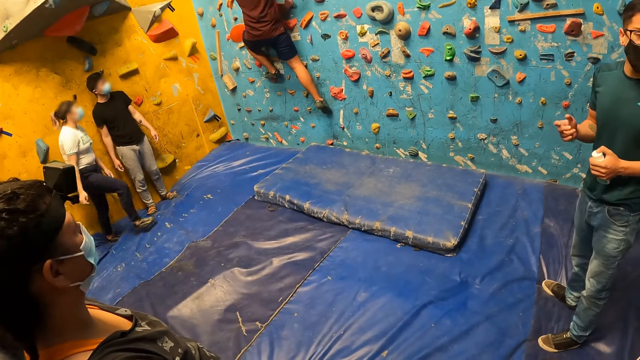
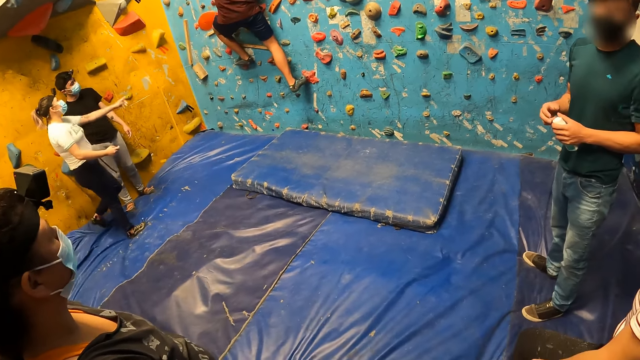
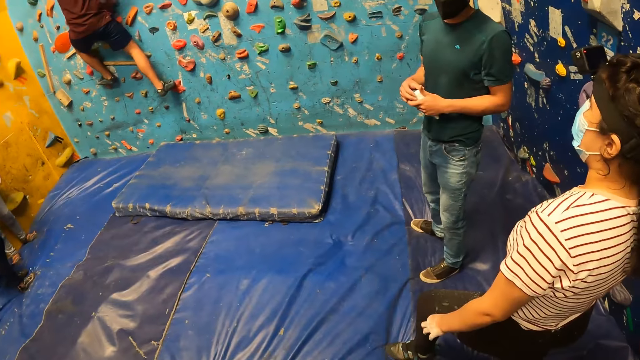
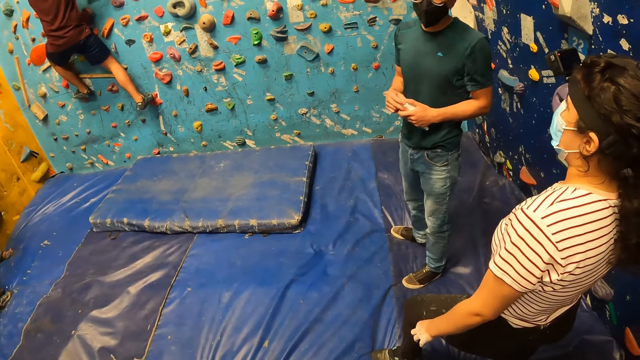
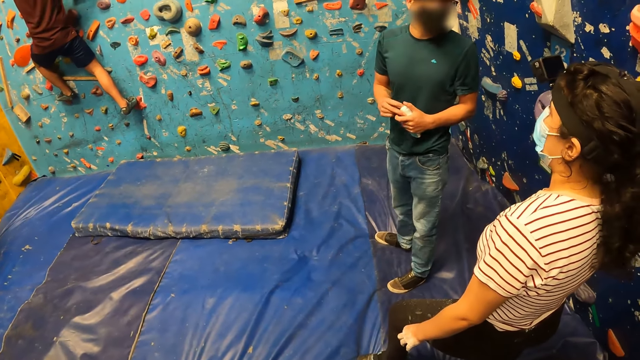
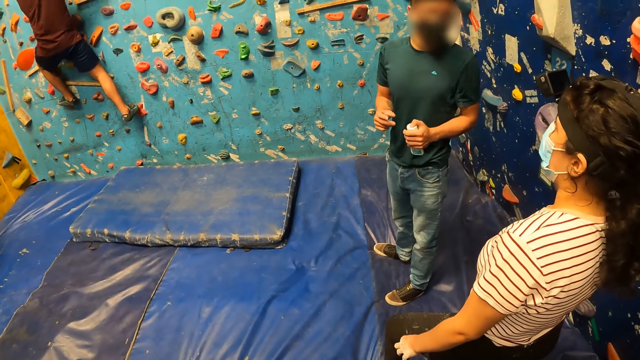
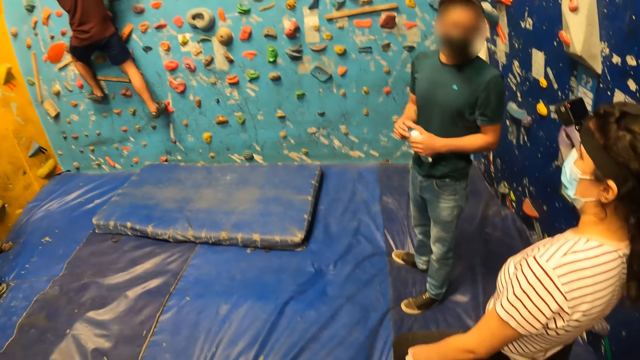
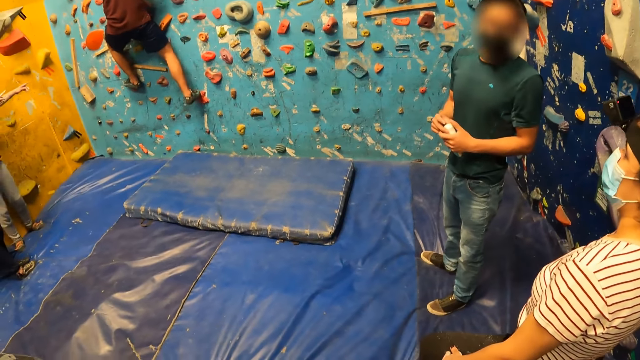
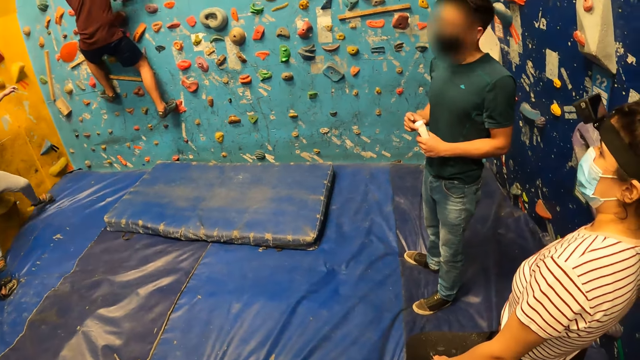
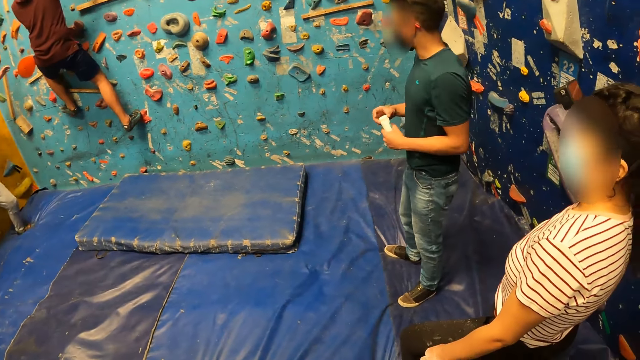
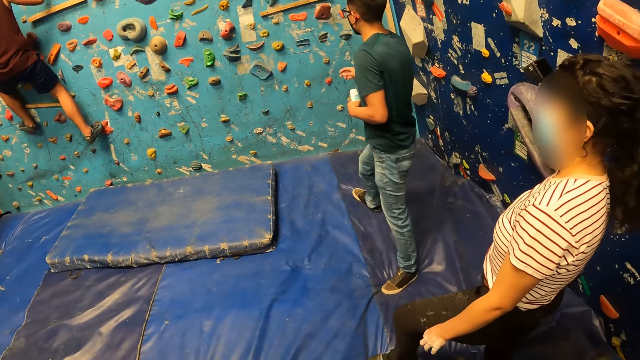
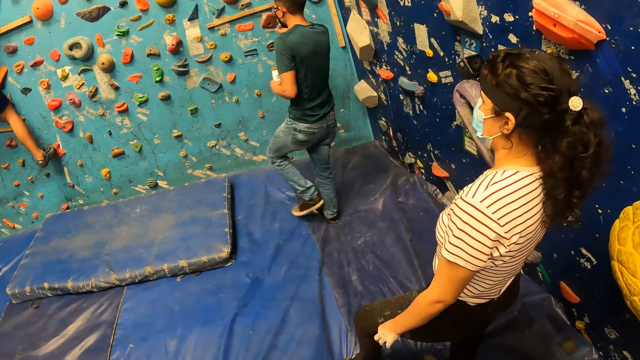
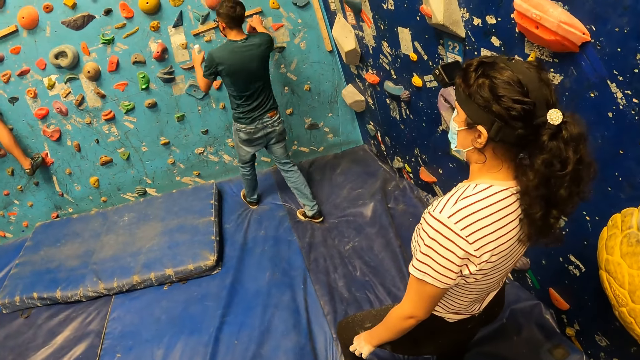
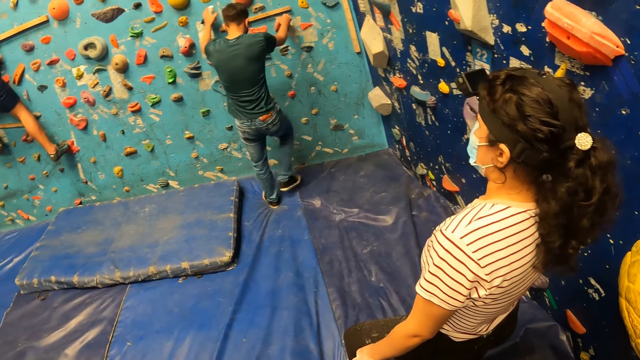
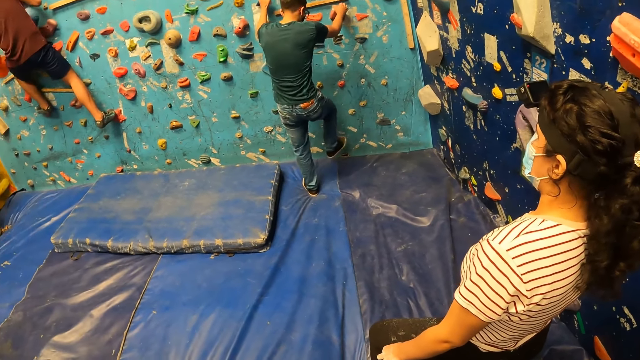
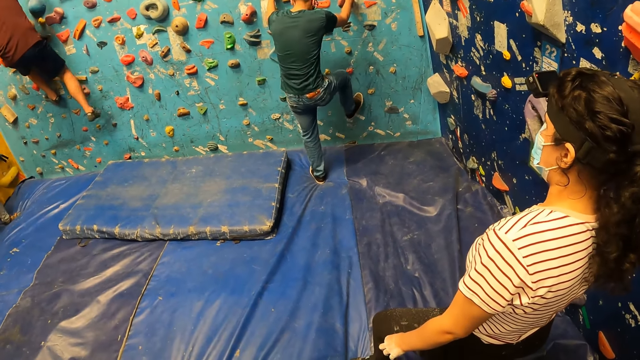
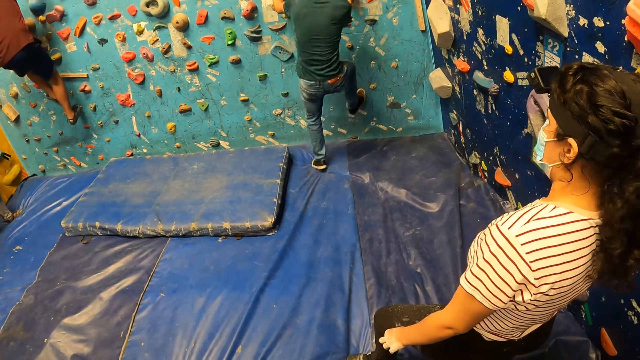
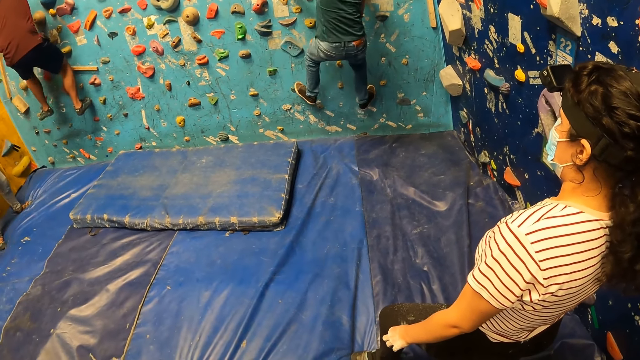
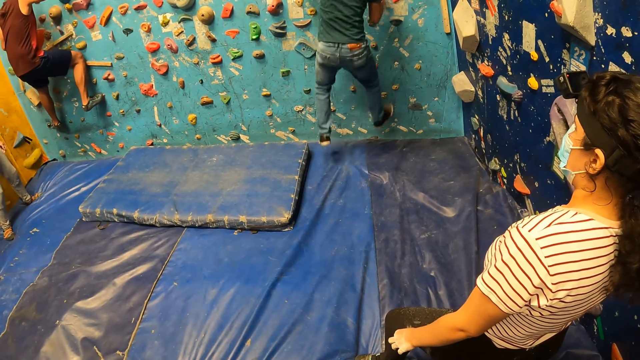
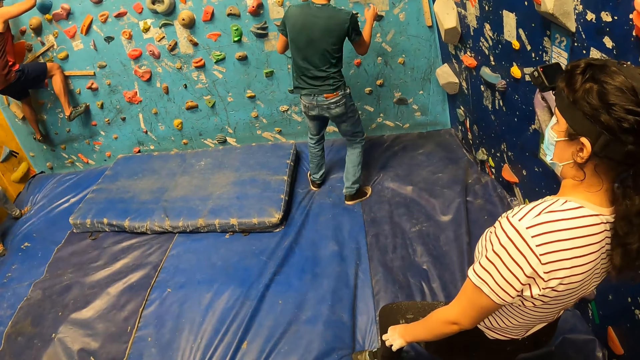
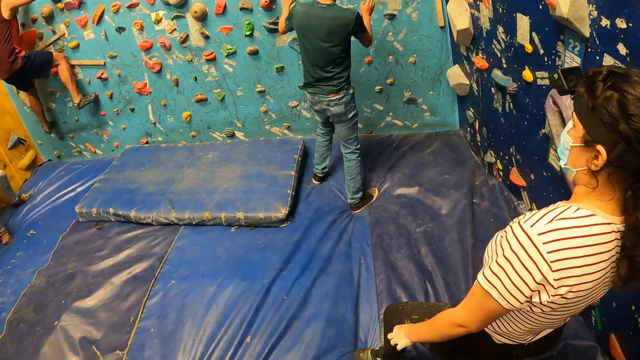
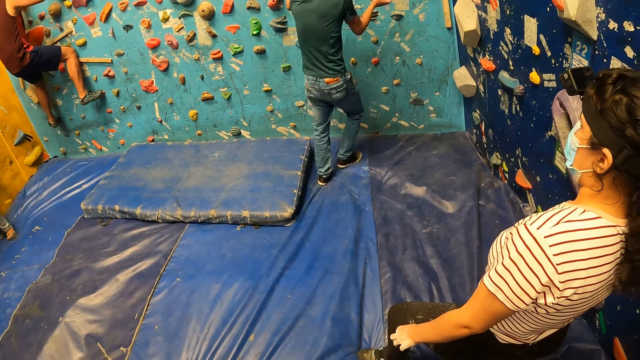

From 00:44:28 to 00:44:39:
A woman walks towards a man. The woman points her left hand to a bouldering ball on the wall. The camera wearer turns towards another man and another woman. The other man holds the tube with both hands. The other man removes his right hand from the tube in his left hand. The other man holds the tube with both hands. The other man removes his right hand from the tube in his left hand. The other man walks towards the bouldering balls on the wall. The other man holds some bouldering balls on the wall with both hands. The first man removes his right leg from the bouldering ball on the wall. The other man places his right leg on the bouldering ball on the wall. The first man places his right leg on the bouldering ball on the wall. The other man climbs the wall. The first man removes his left leg from the bouldering ball on the wall. The other man places his left leg on the bouldering ball on the wall. The first man places his left leg on the bouldering ball on the wall. The other man jumps on the foam on the floor.

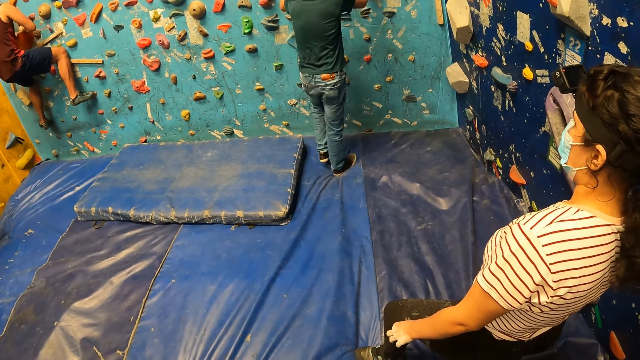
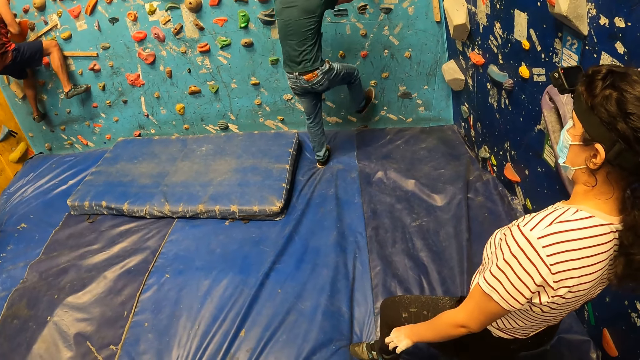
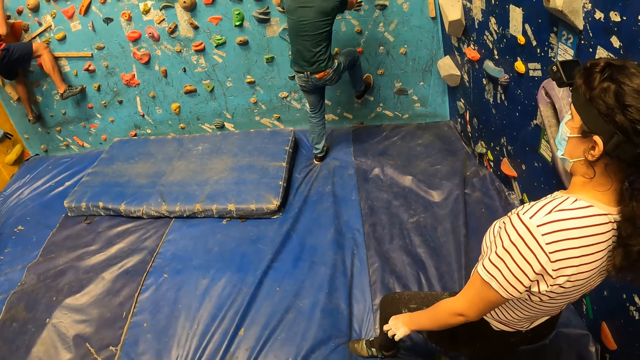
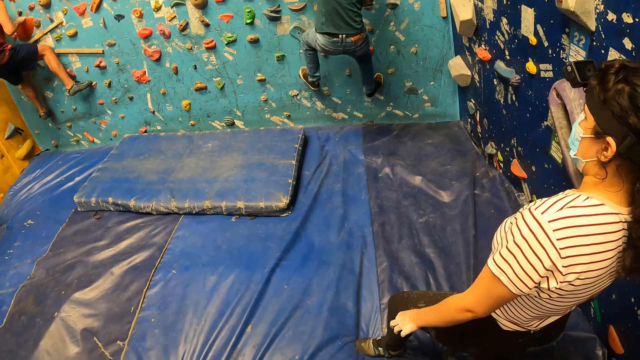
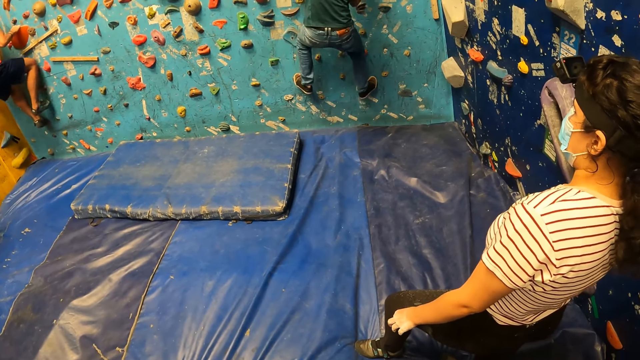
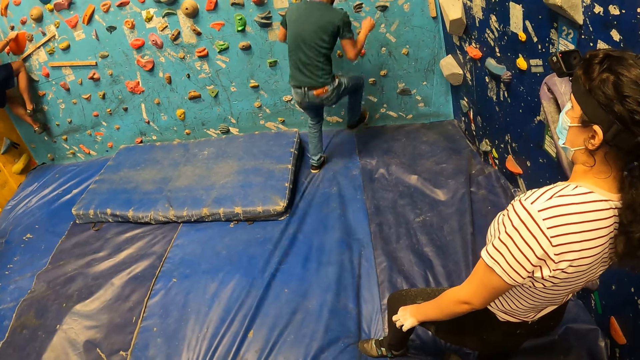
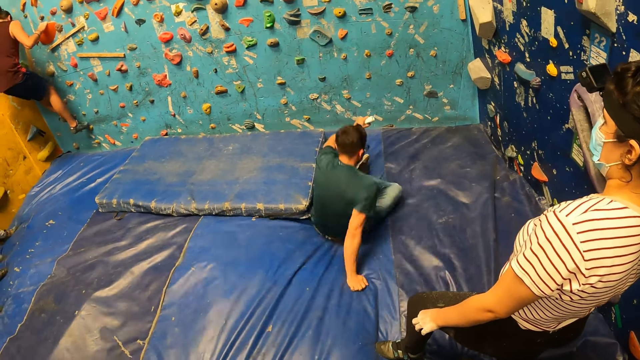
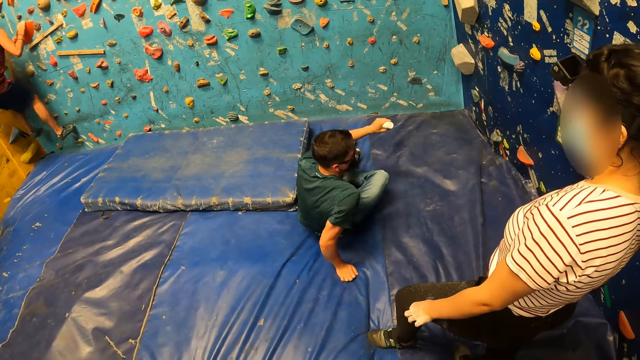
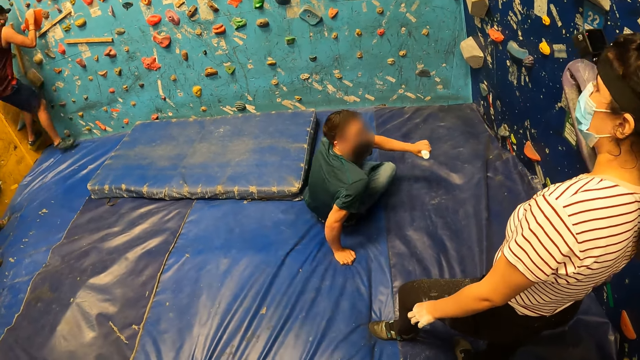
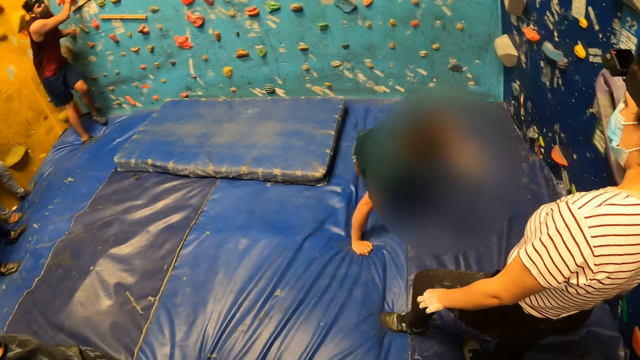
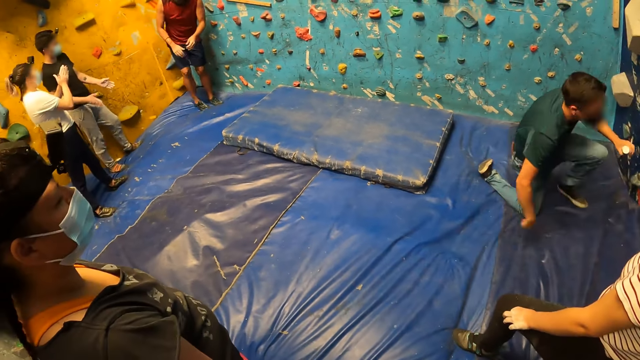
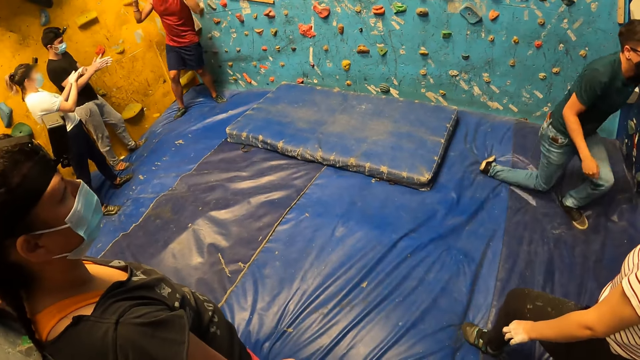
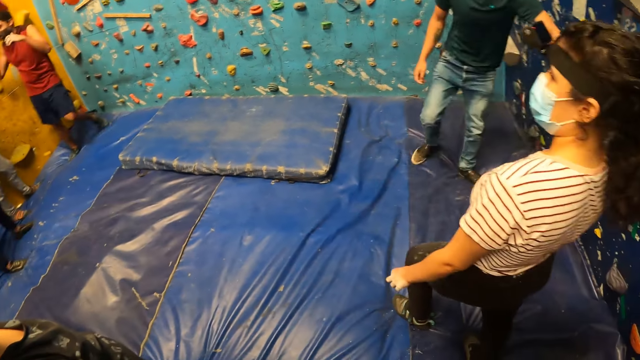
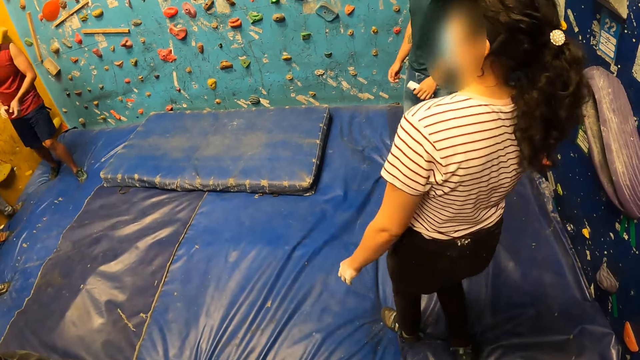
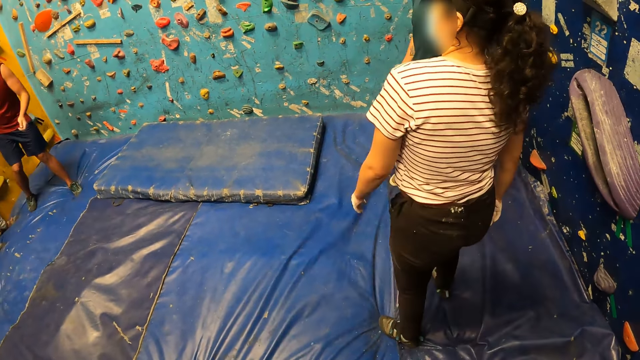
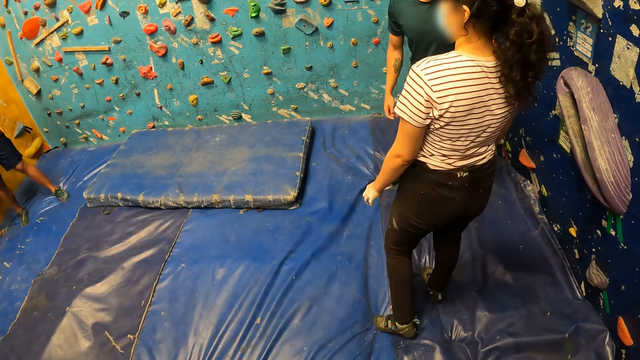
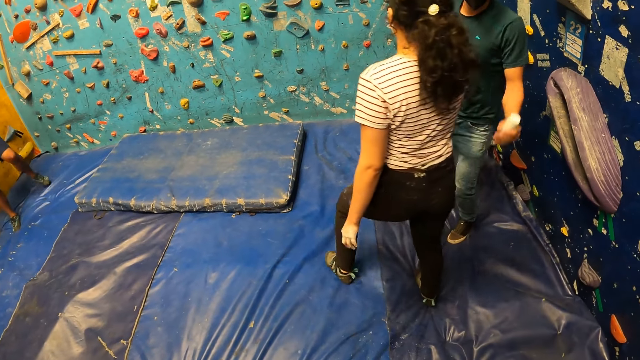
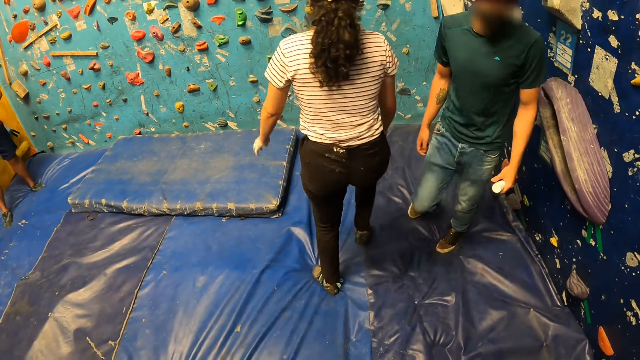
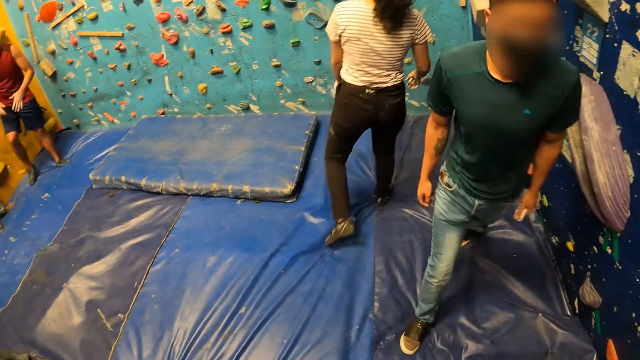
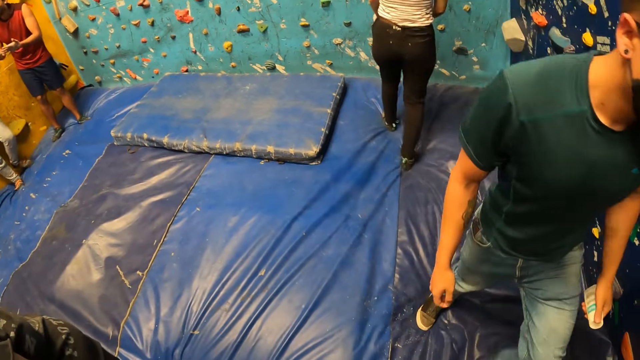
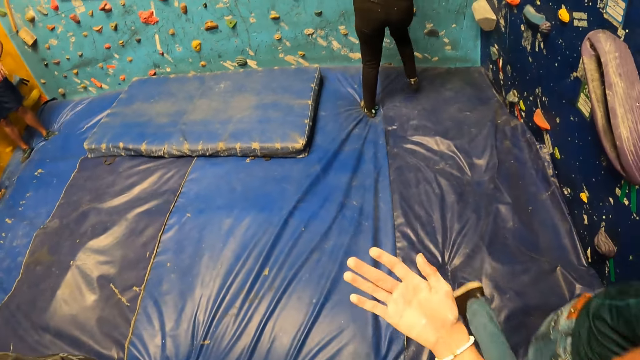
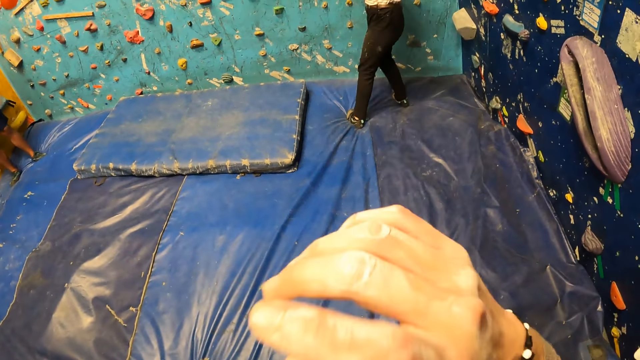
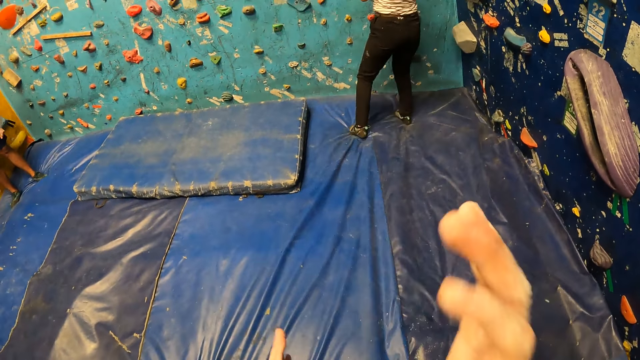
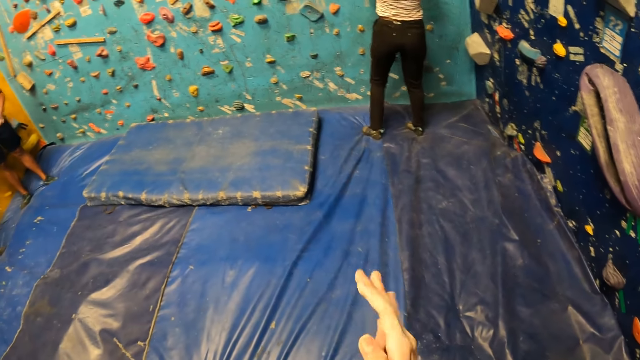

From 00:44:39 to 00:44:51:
A man removes his right hand from a bouldering ball on the wall. The man holds a bouldering ball on the wall with his right hand. Another man holds the bouldering balls with both hands. The second man places his right leg on the bouldering ball on the wall. The first man removes his right hand from a bouldering ball on the wall. The second man places his left leg on the bouldering ball on the wall. The first man places his right leg on a bouldering ball on the wall. The second man falls from the bouldering ball on the wall to the foam on the floor. The first man removes his left leg from the bouldering ball on the wall, places his left leg on a bouldering ball on the wall, and lands on the foam on the floor with his right leg. The first man removes both hands from the bouldering balls on the wall. A third man claps both hands together for the first man. A woman claps both hands together for the first man. The second man stands beside the wall. The first man raises both hands. The second man gets up from the foam on the floor. Another woman walks towards the bouldering balls on the wall. The camera wearer raises his right hand. He touches his face with his right hand. He claps both hands together.
